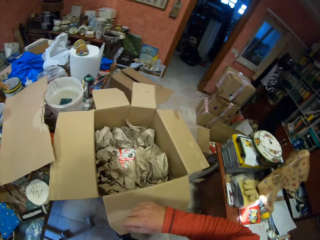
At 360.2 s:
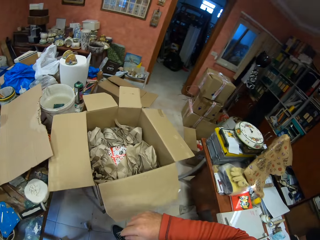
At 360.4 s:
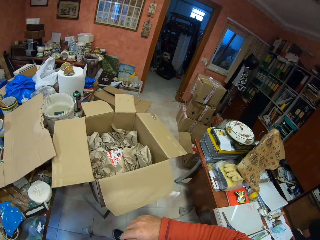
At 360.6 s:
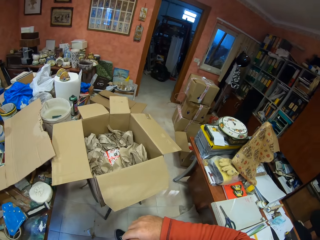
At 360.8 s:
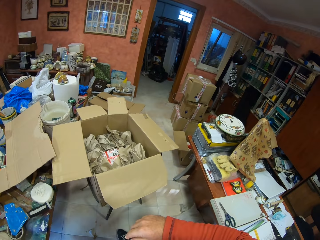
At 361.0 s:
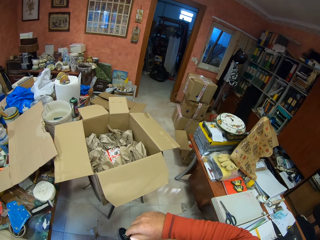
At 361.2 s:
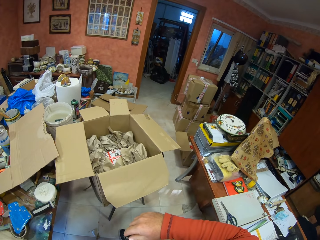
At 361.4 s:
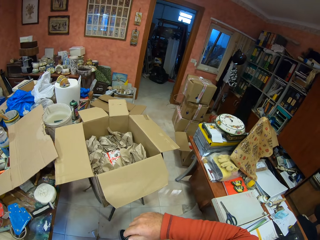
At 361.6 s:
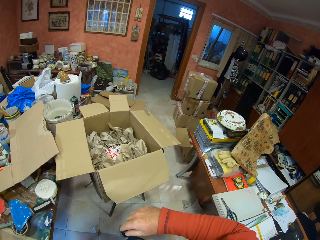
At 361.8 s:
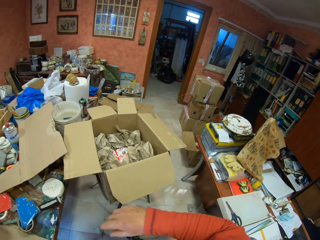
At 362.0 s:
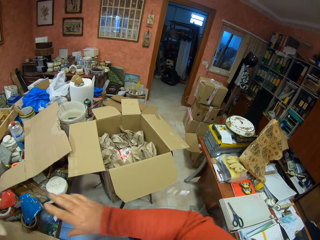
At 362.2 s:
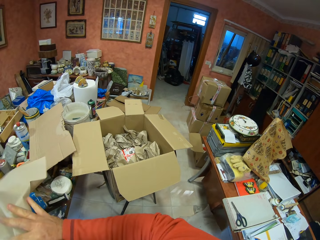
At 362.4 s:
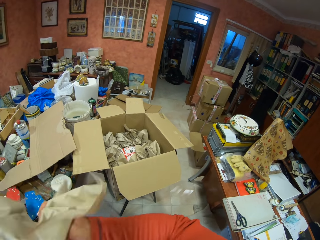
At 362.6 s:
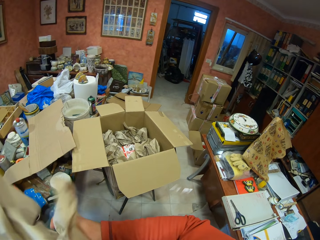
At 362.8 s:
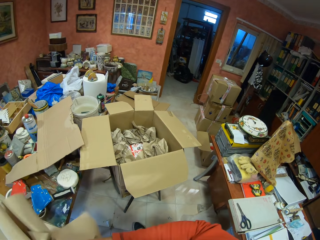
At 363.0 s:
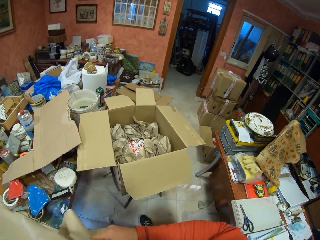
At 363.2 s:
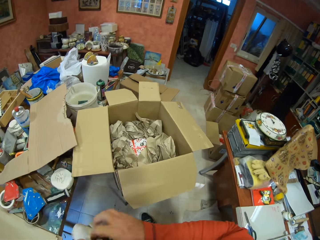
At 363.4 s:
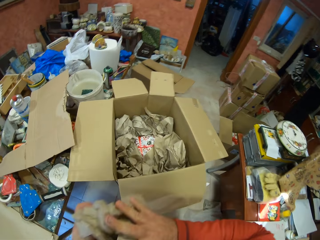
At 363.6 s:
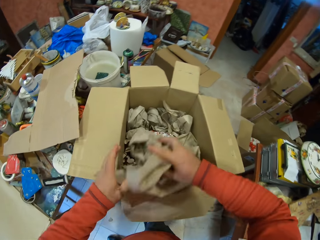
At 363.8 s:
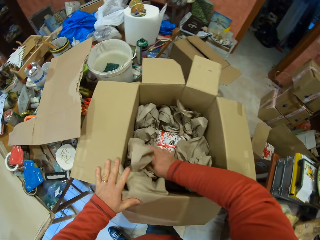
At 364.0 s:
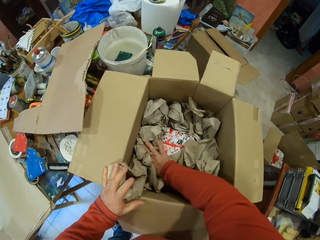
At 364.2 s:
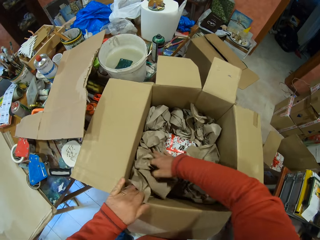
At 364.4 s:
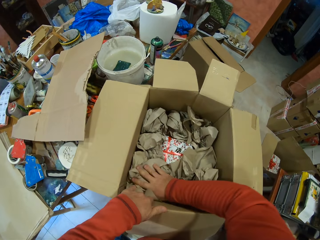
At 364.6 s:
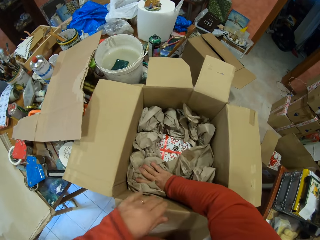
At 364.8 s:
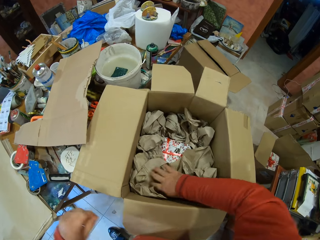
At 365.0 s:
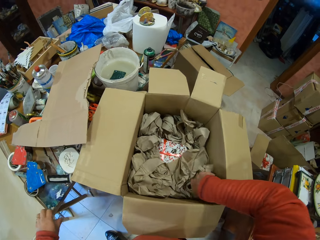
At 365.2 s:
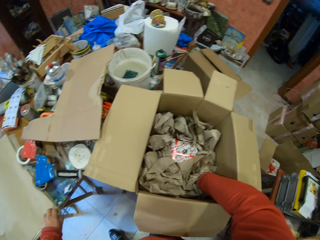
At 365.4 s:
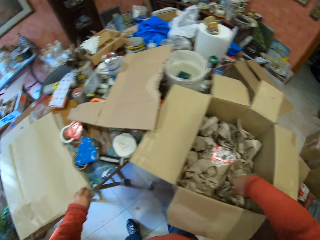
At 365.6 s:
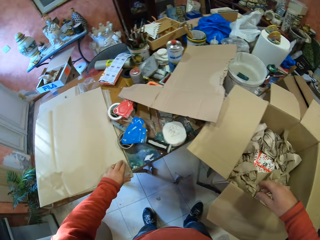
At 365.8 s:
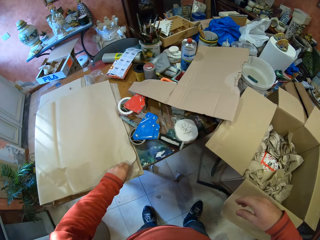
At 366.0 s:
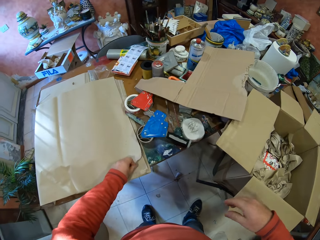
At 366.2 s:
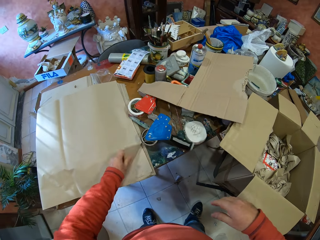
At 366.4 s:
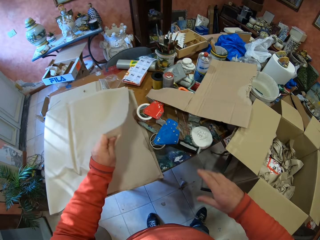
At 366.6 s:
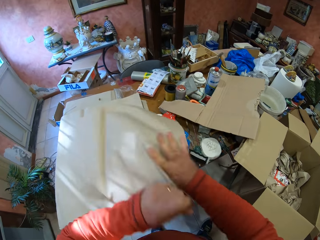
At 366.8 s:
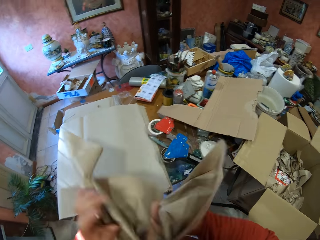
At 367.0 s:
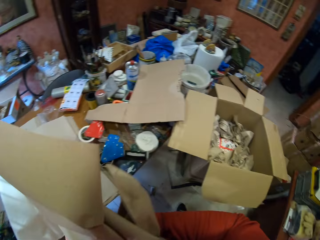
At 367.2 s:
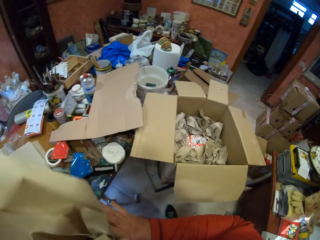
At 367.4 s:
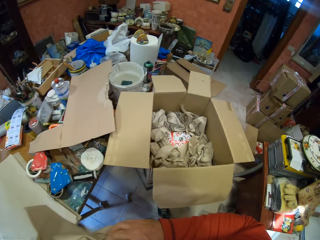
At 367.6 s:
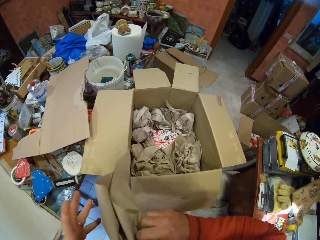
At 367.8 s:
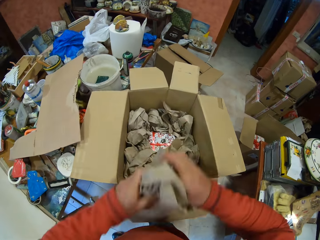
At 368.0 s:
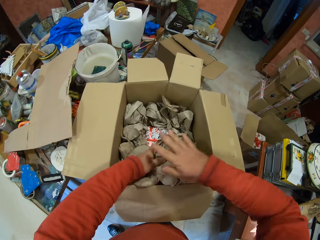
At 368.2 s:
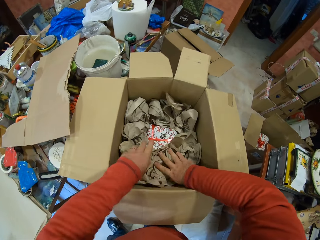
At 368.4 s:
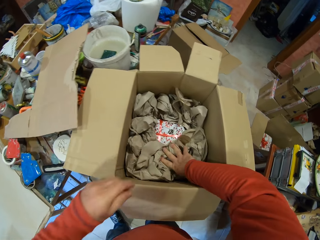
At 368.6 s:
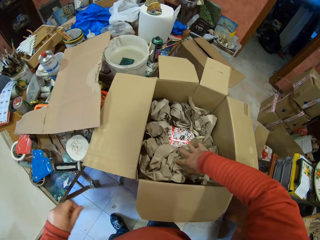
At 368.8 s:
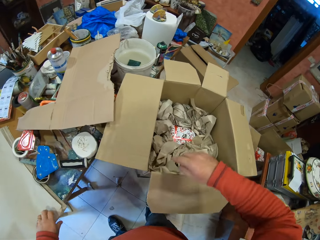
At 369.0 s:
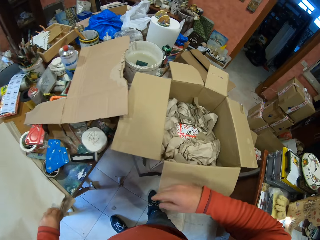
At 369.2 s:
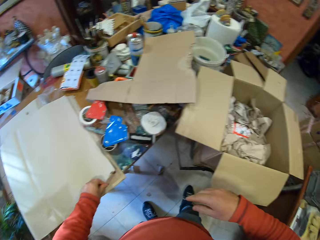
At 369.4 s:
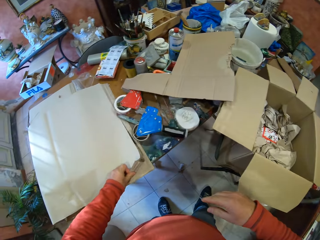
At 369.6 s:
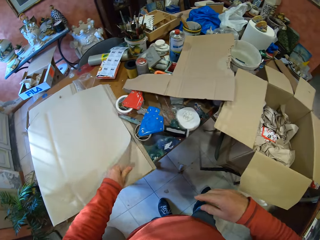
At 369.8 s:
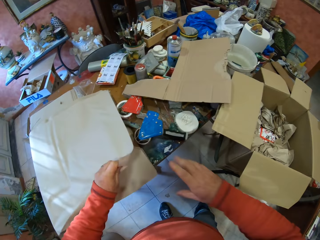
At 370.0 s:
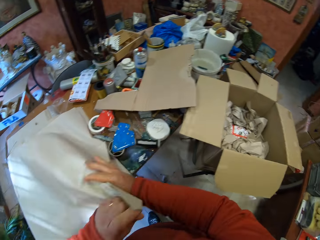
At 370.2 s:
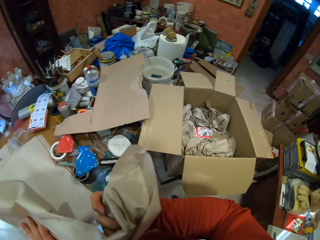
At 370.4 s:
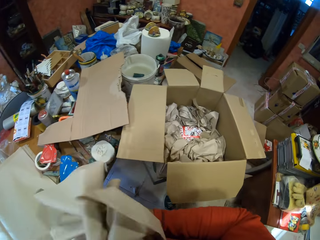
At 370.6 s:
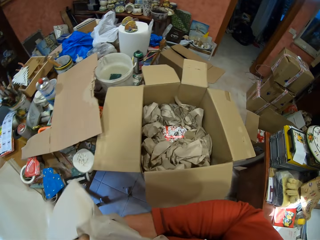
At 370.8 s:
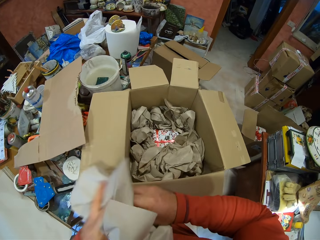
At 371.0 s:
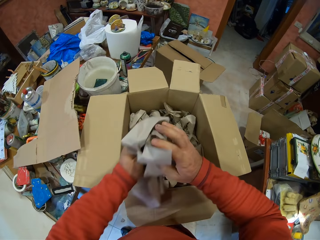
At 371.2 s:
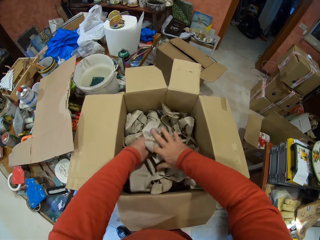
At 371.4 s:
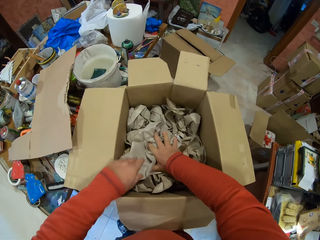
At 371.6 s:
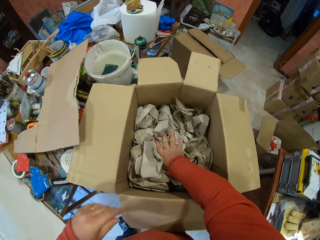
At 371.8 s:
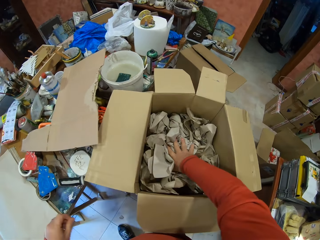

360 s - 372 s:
The camera wearer picks up the paper on the table. They fold the paper. They put the folded paper in the carton box. They pick up a paper from the table and fold the paper. They put the folded paper in the carton box. They pick up a paper from the table and fold the paper. They put the folded paper in the carton box.

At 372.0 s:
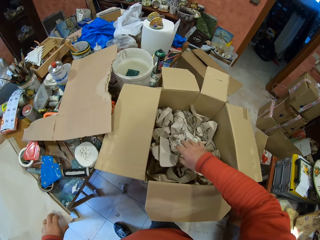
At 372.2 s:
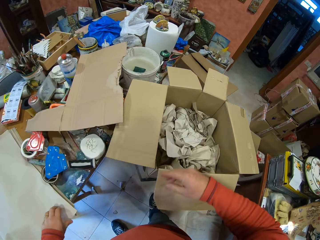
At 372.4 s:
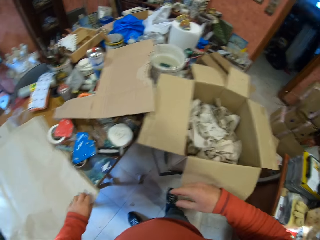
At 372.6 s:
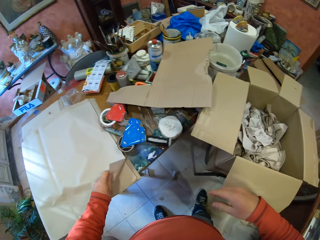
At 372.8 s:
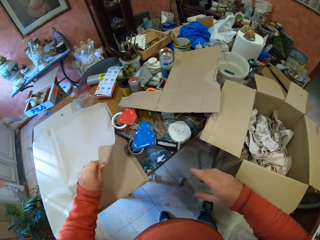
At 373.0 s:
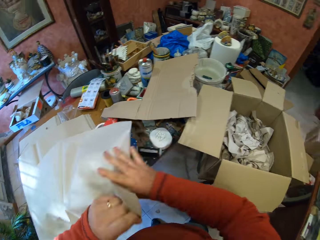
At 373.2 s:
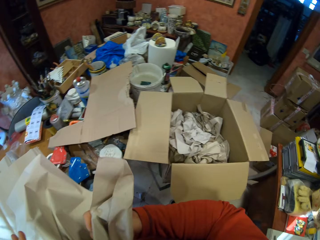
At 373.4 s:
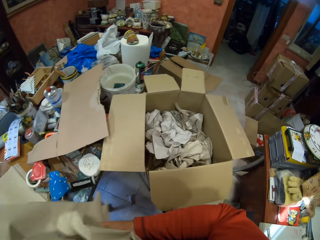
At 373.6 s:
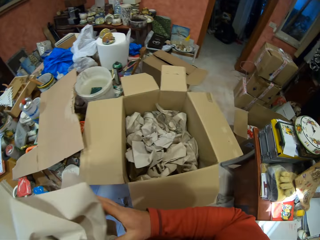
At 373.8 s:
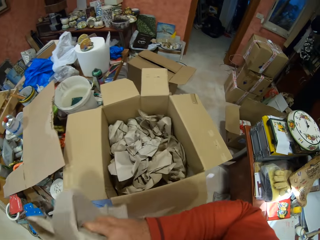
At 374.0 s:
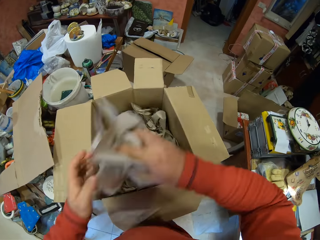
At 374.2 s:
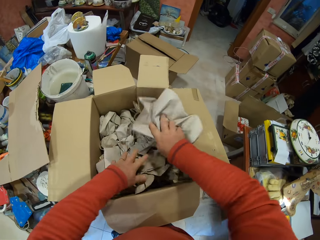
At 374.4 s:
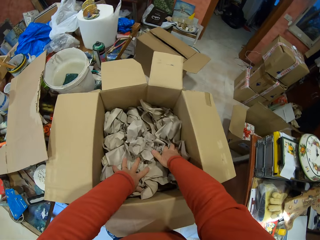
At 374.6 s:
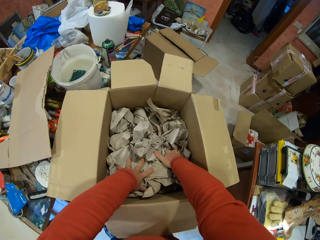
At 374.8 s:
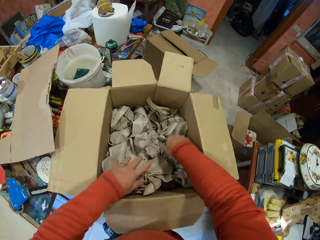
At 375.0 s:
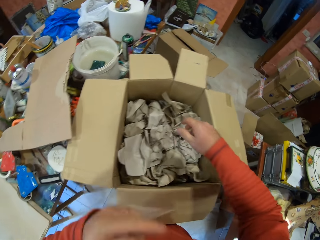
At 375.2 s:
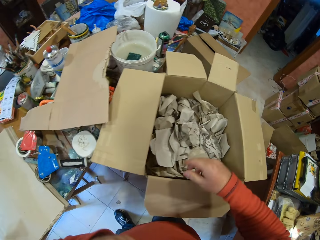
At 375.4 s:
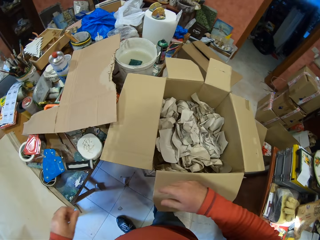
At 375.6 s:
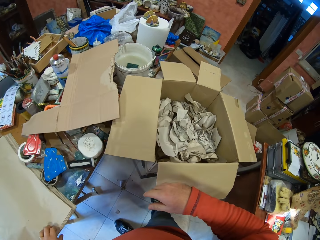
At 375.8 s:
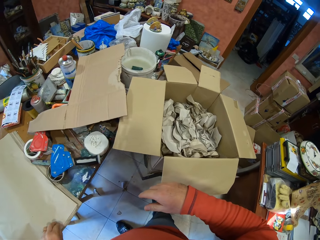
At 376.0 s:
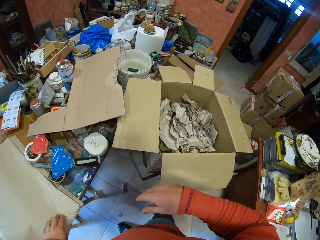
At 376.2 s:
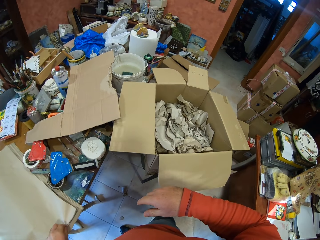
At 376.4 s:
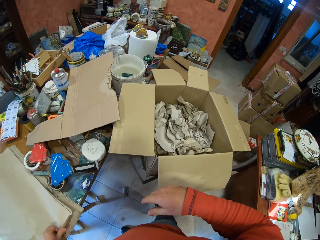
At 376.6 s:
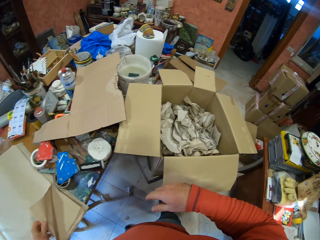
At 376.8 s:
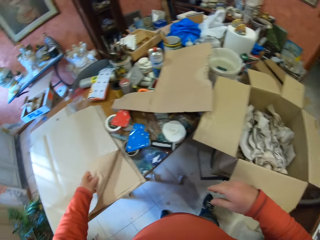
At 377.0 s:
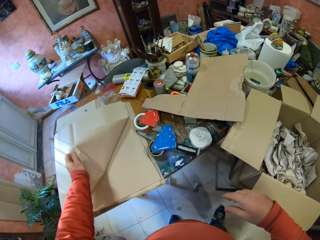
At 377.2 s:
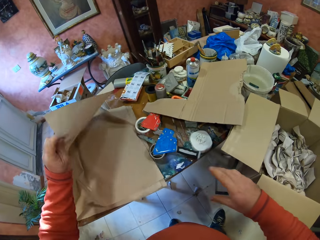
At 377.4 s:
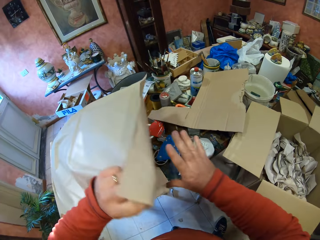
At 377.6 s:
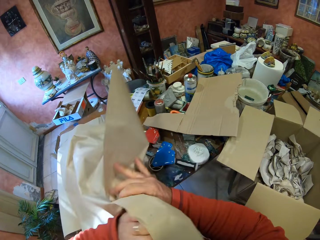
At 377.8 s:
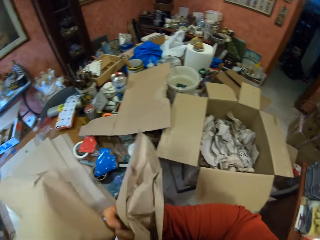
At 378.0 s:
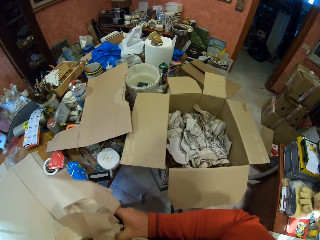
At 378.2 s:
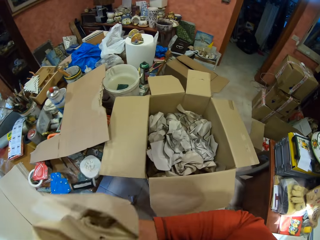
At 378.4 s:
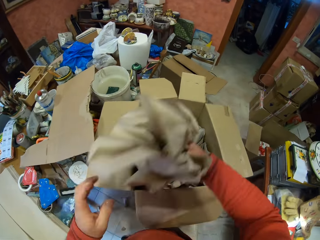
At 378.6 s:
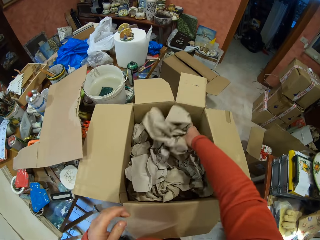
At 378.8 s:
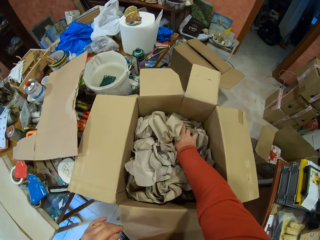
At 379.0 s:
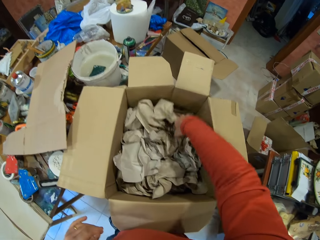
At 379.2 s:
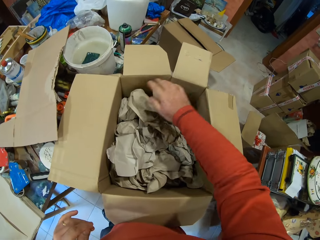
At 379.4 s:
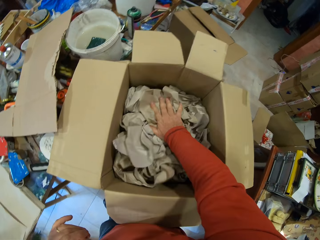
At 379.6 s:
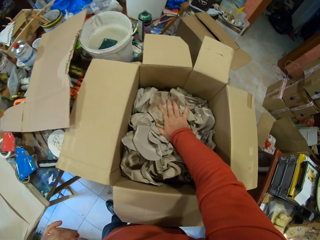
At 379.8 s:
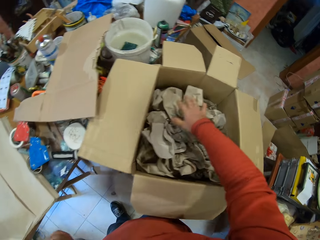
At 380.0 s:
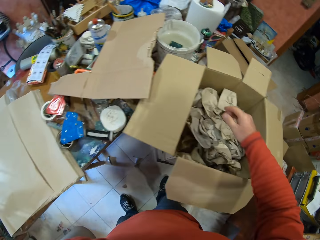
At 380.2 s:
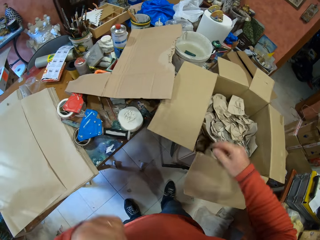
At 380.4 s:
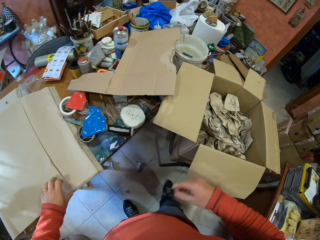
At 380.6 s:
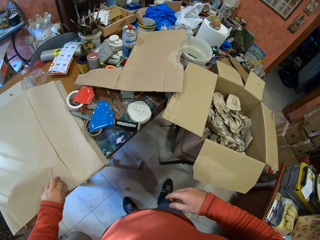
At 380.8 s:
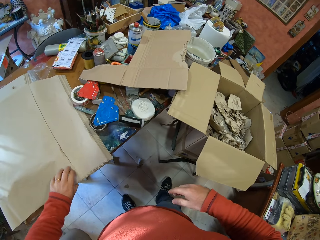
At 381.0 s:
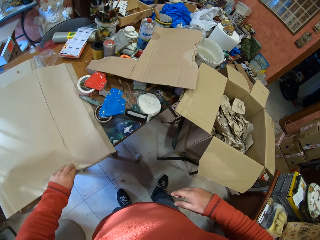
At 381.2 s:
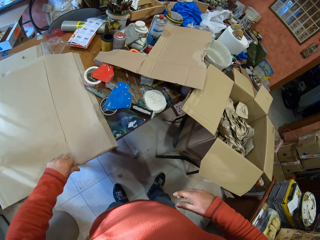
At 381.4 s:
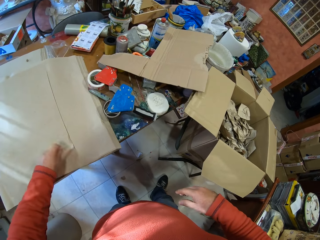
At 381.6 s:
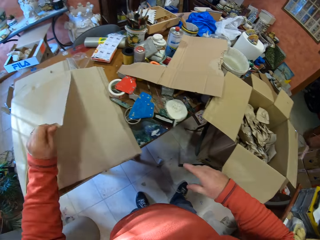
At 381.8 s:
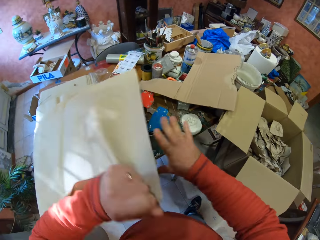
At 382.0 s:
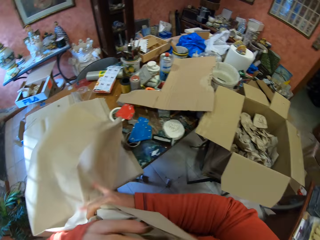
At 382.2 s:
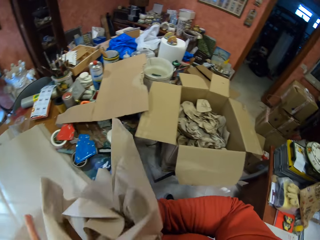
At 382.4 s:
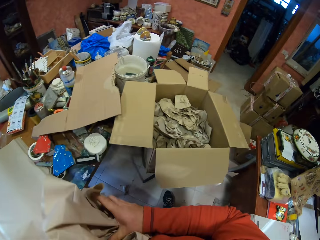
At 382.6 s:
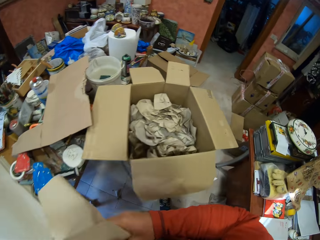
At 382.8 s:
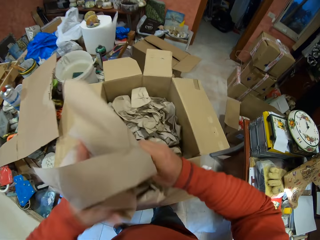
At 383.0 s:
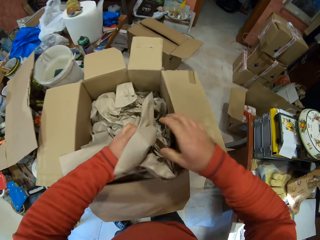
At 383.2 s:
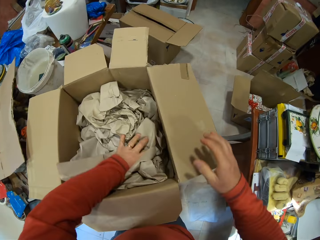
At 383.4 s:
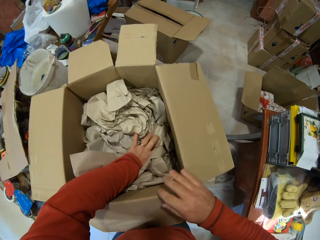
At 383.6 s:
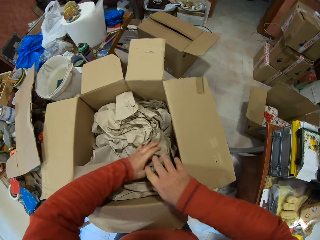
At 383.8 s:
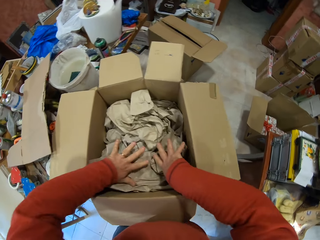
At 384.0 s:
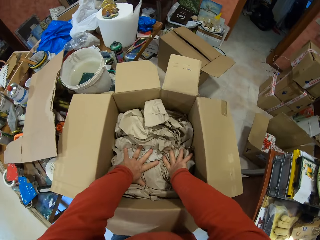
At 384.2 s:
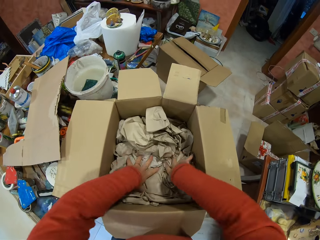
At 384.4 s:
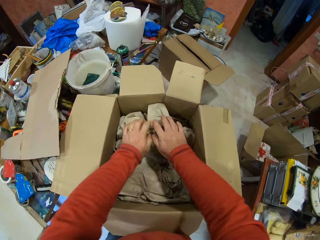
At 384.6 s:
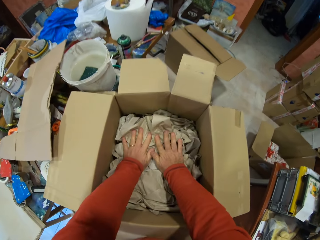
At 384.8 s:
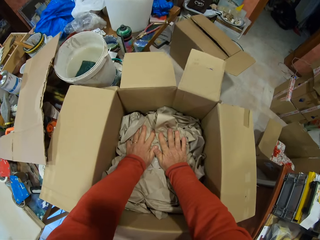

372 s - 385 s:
The camera wearer picks up a paper from the table and folds the paper. They put the folded paper in the carton box. They pick up a paper from the table and fold the paper. They put the folded paper in the carton box. They pick up a paper from the table and fold the paper. They put the folded paper in the carton box. They press the folded papers with both hands.
